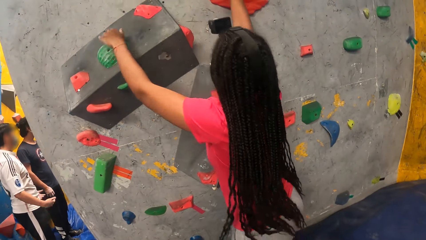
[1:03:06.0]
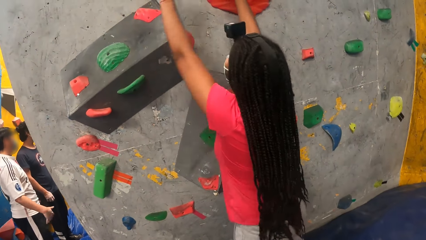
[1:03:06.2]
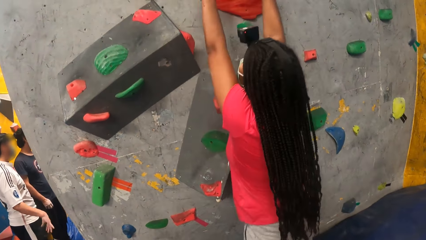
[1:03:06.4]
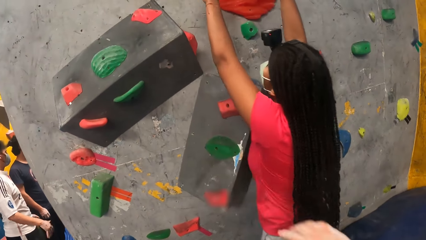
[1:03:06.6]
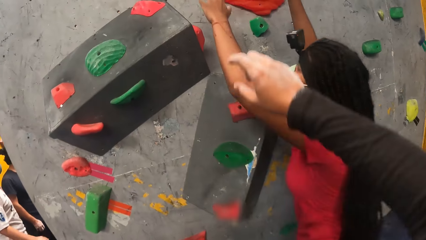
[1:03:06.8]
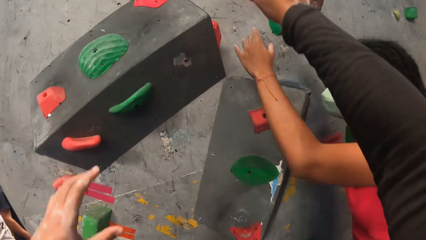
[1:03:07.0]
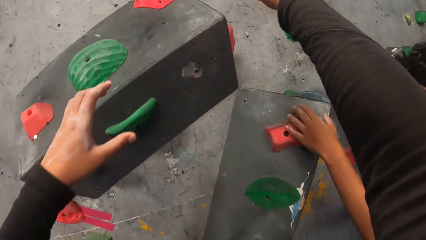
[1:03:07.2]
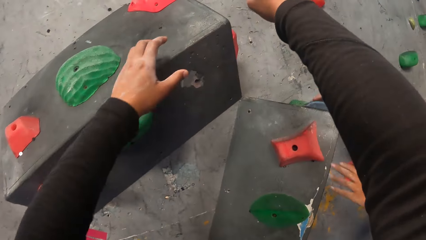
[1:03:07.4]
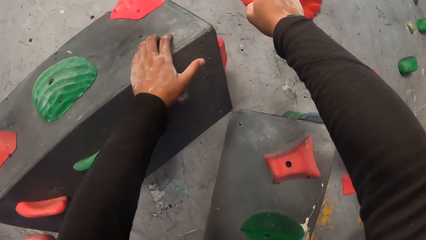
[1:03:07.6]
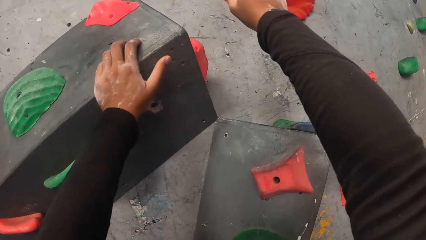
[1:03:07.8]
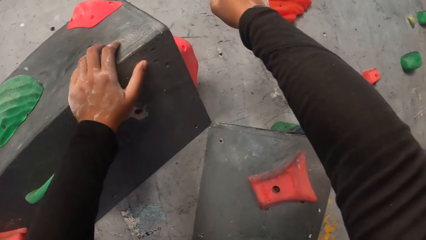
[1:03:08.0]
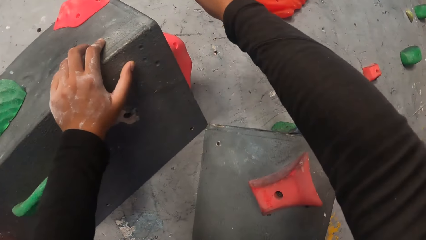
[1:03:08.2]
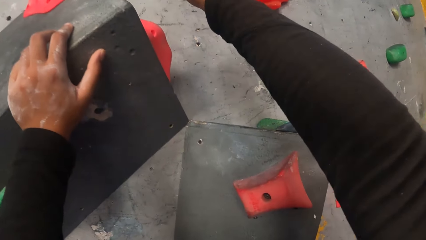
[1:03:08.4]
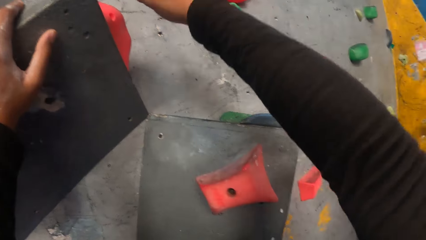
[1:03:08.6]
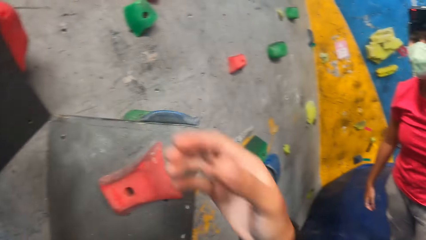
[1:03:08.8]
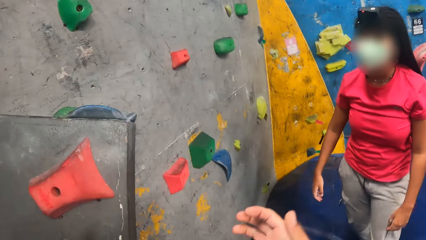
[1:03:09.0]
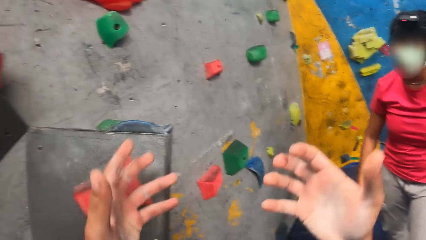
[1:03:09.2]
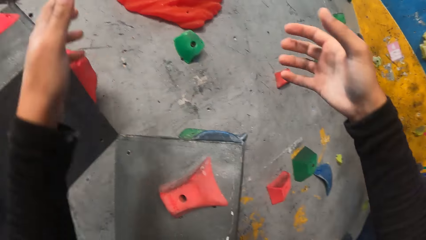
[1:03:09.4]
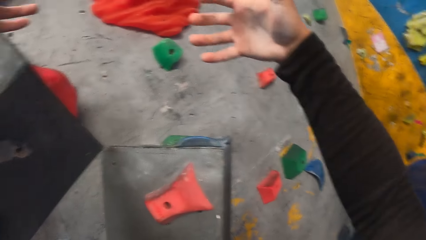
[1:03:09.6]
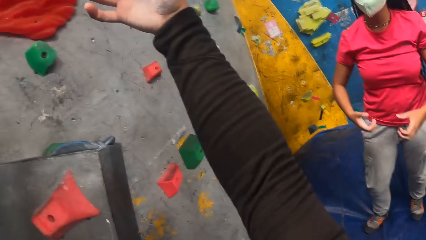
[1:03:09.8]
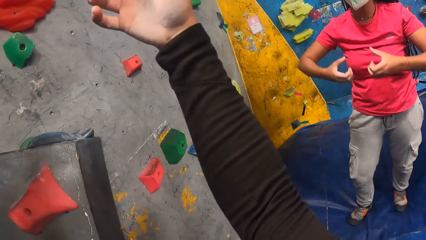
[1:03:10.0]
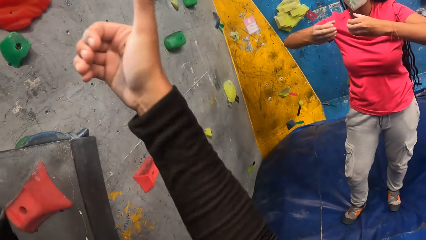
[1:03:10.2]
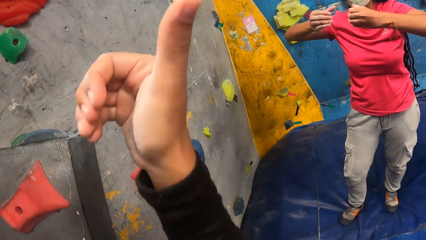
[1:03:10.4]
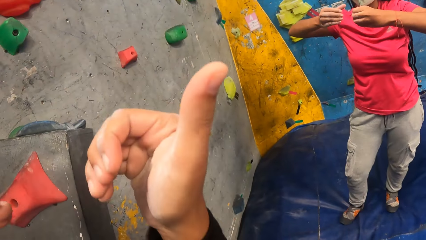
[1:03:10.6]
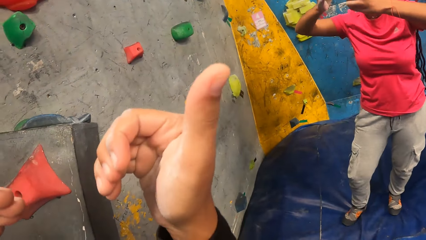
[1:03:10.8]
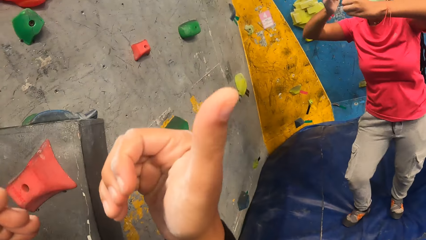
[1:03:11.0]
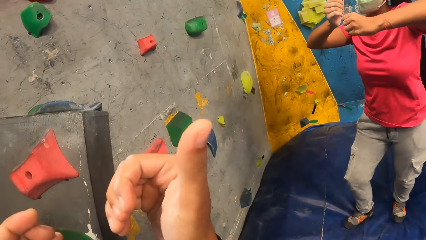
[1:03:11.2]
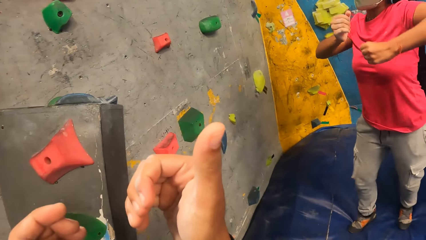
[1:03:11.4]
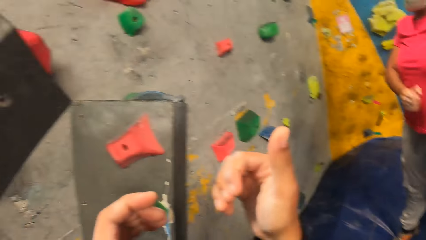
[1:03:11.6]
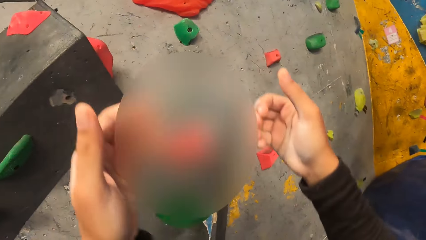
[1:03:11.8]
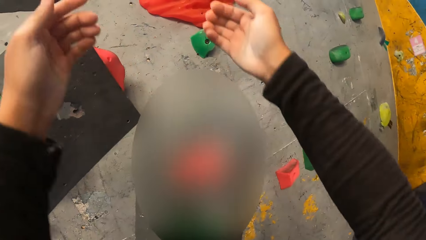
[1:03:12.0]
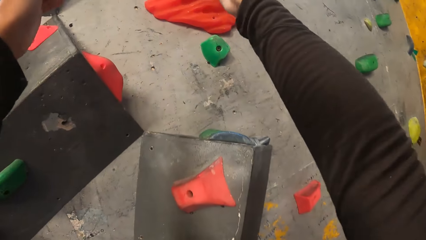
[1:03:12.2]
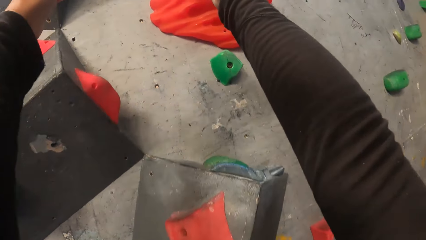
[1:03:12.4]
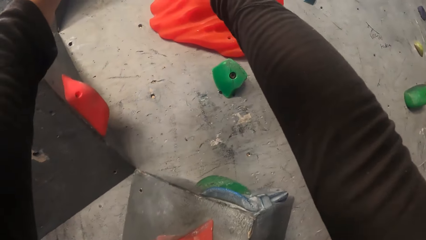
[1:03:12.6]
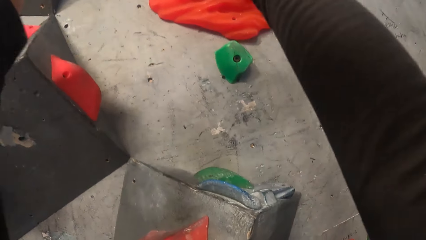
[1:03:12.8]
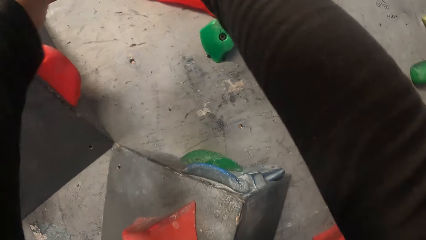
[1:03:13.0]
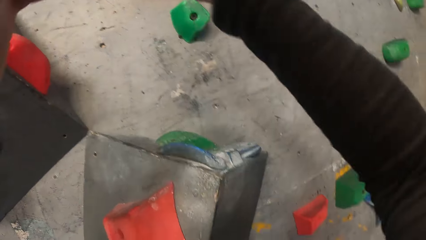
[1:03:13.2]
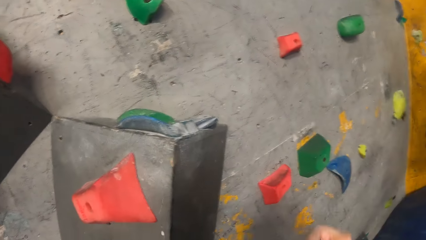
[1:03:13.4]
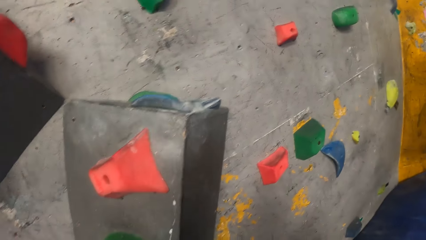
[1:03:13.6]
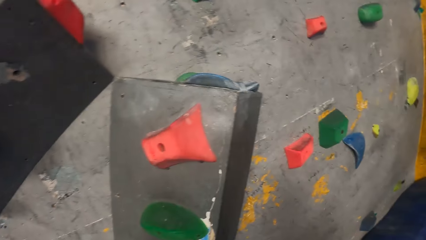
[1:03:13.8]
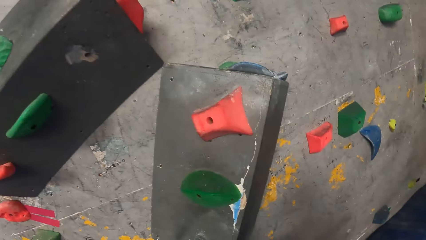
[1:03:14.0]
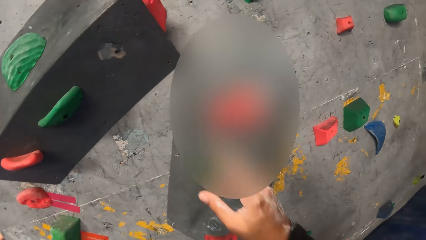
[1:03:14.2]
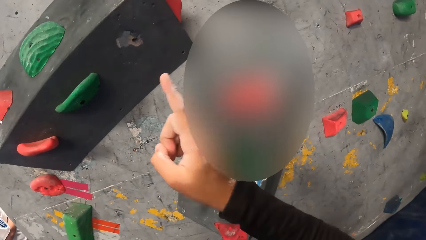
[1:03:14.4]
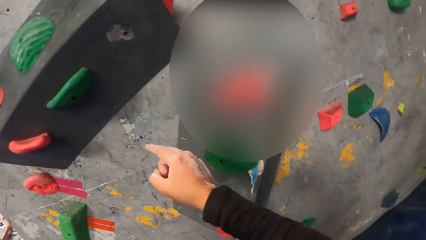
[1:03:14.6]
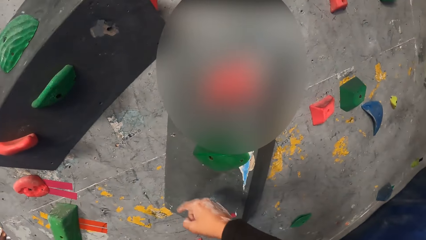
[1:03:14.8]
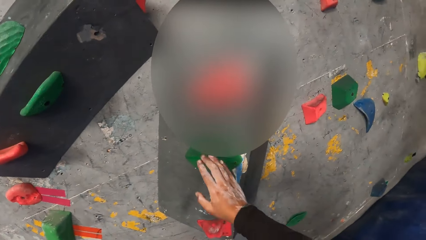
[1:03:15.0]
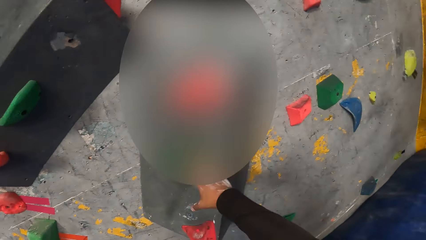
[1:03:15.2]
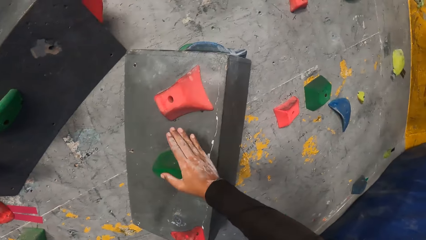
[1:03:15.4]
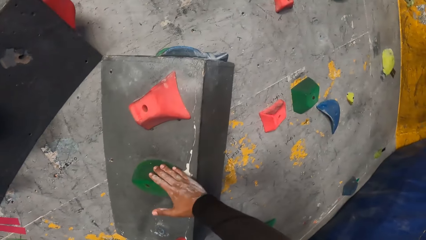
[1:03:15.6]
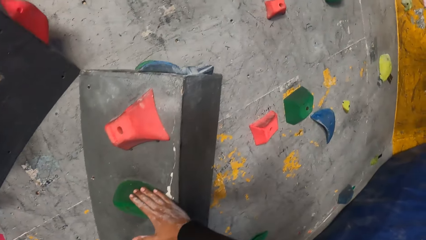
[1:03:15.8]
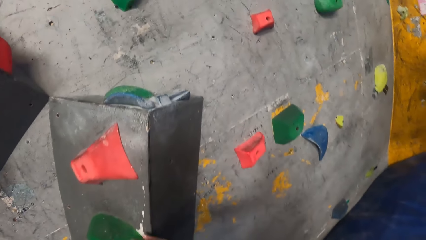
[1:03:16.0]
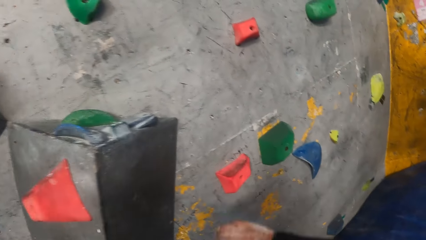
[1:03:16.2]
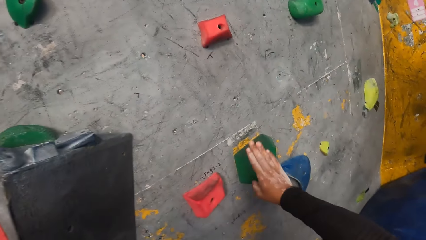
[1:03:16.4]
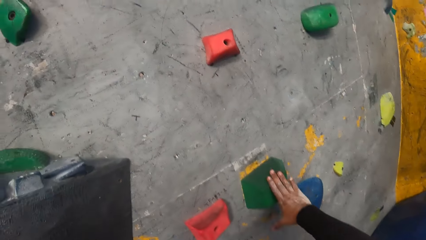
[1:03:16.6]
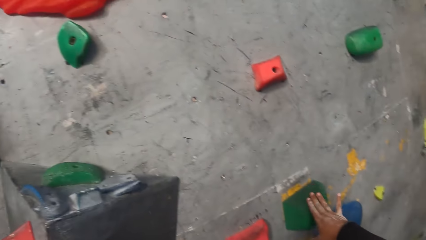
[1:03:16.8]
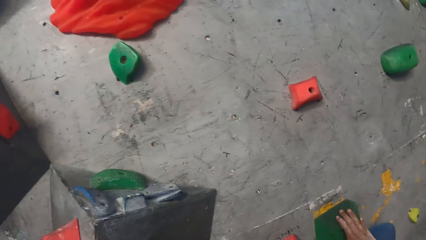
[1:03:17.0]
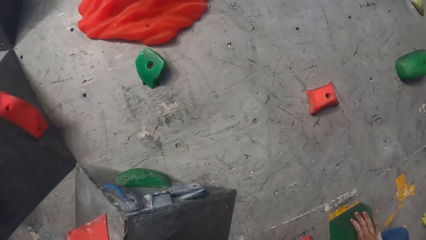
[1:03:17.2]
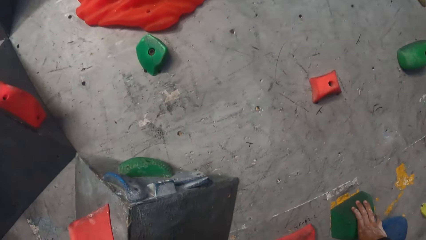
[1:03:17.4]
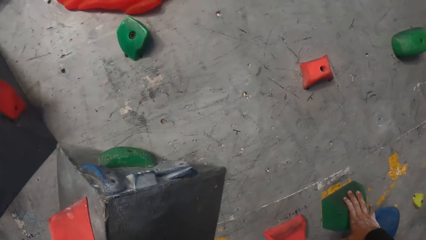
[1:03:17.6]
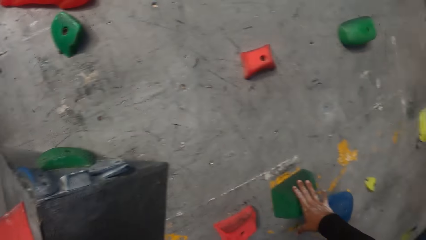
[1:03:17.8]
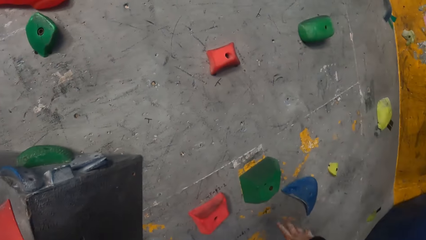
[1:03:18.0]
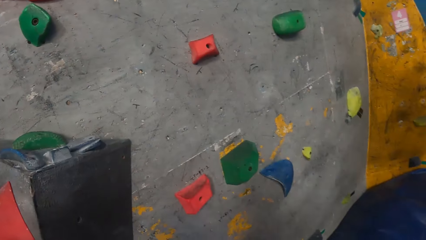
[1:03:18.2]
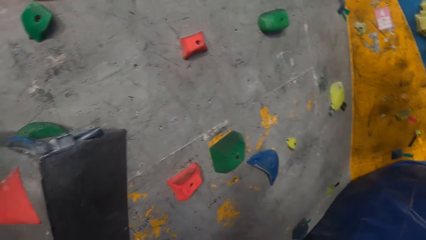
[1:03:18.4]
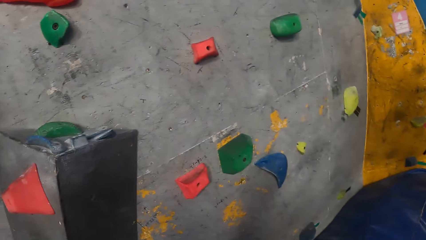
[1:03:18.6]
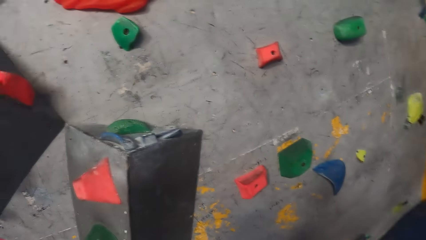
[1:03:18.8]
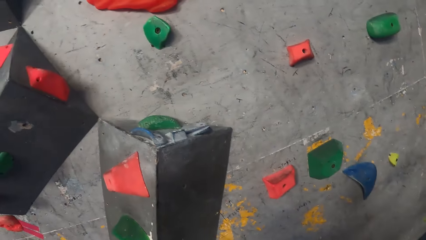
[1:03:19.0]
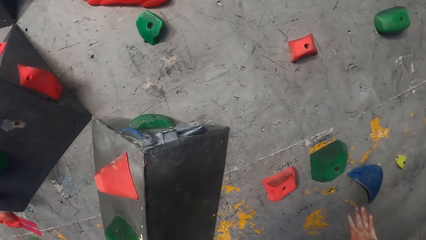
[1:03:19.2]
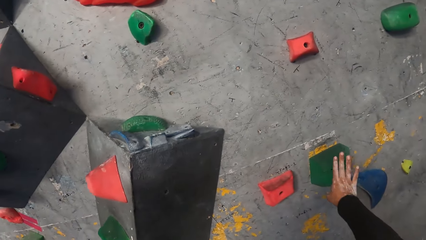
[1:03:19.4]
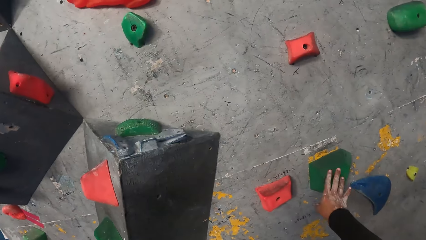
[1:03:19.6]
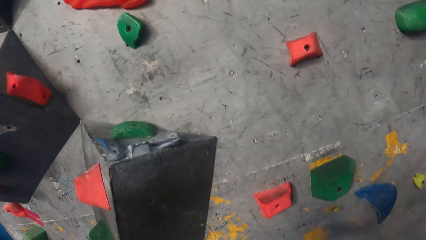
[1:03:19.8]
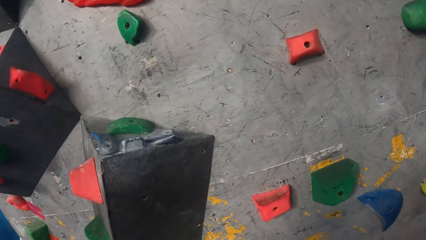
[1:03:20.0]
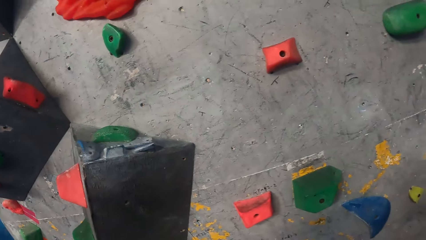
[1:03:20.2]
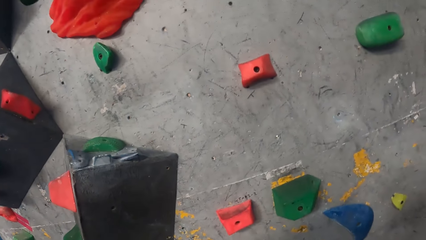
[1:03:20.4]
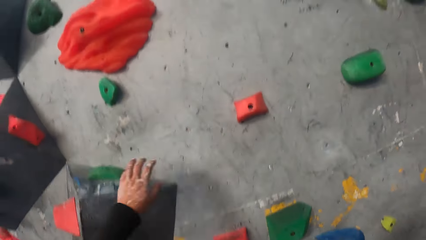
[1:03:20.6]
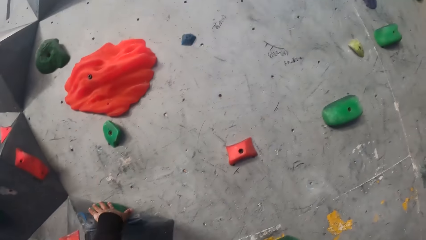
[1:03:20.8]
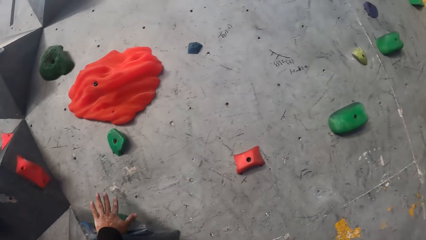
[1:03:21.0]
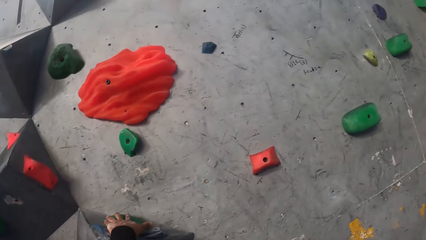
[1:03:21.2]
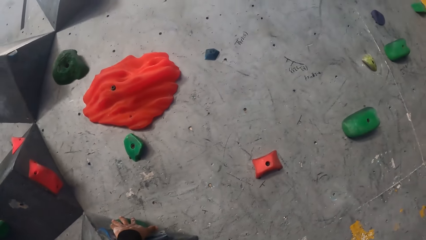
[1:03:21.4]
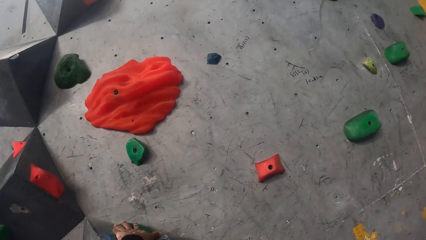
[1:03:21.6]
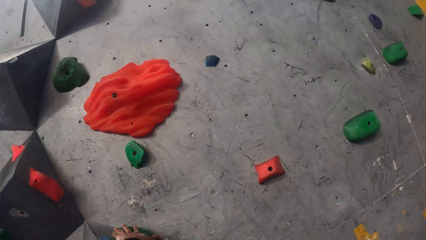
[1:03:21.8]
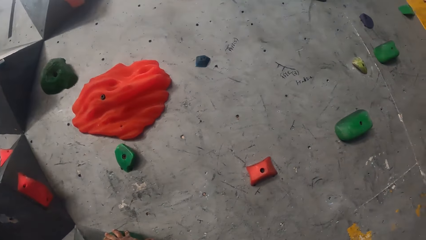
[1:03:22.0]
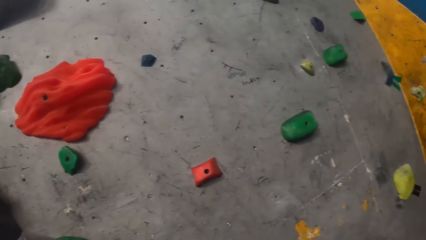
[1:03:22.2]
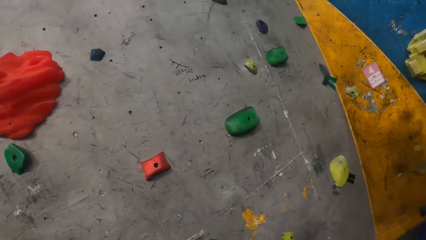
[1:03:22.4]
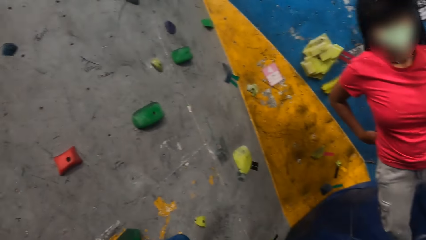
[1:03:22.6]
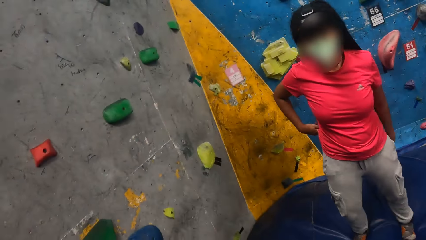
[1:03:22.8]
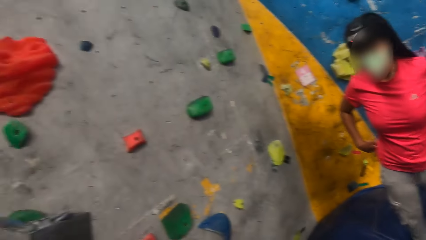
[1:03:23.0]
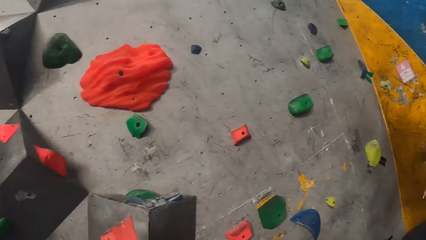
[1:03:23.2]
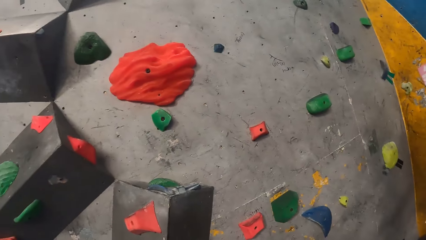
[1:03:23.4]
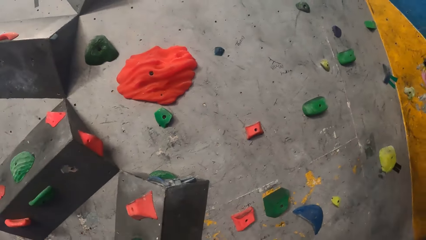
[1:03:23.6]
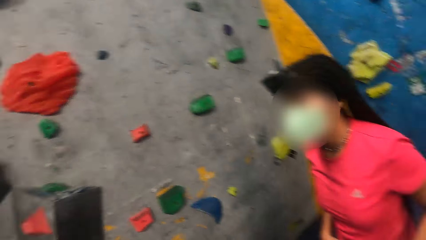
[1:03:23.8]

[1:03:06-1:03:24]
A woman touches the rock on the wall. The woman holds the bouldering wall with both hands. The camera wearer demonstrates to the woman on the bouldering wall with both hands. She touches the rock on the wall. She interacts with the woman. She gestures to the woman. She touches the wall. She touches climbing holds on the bouldering wall with her left hand.
